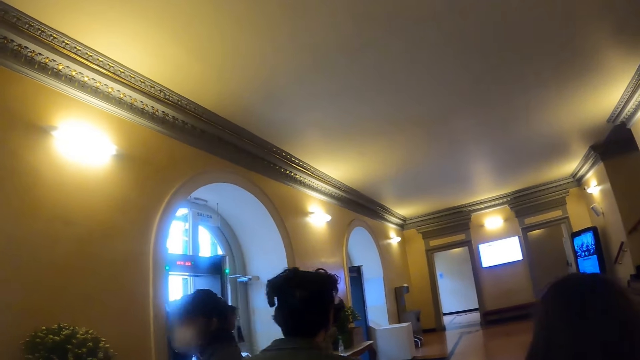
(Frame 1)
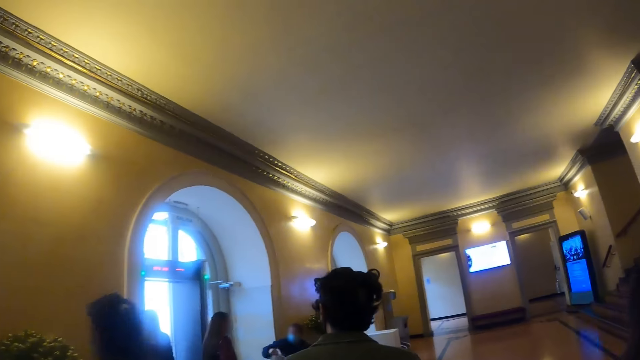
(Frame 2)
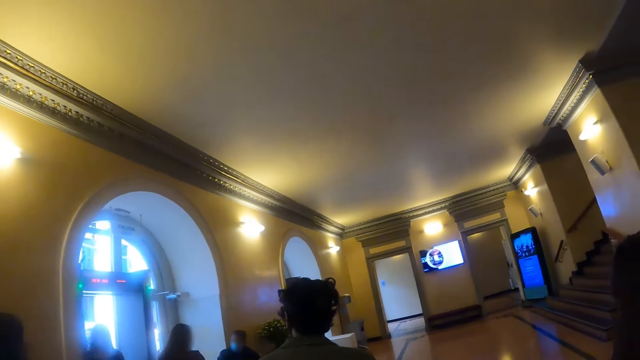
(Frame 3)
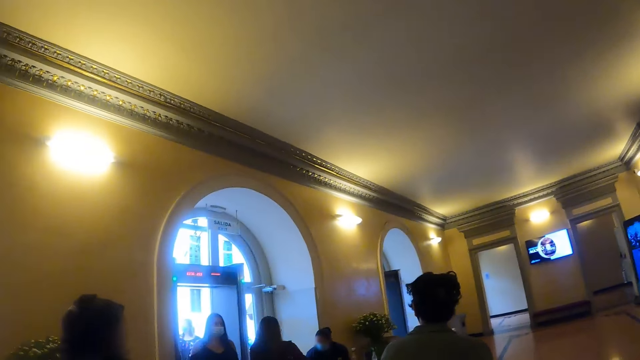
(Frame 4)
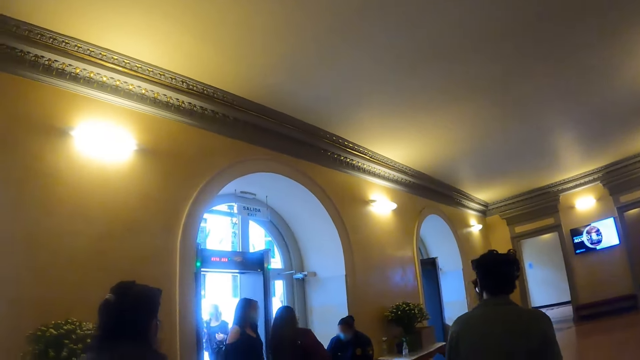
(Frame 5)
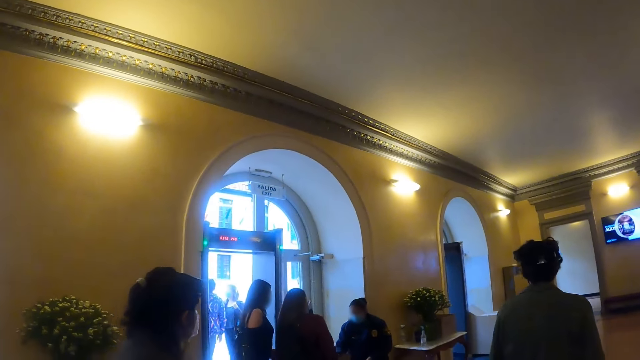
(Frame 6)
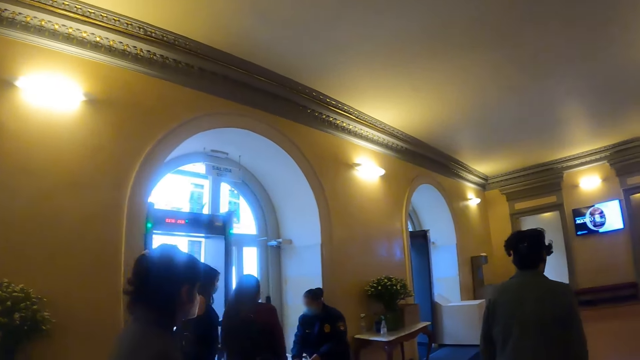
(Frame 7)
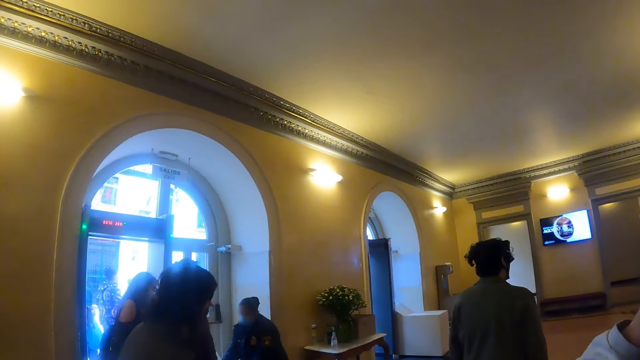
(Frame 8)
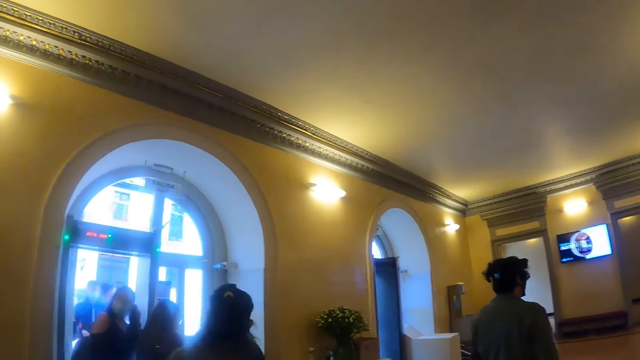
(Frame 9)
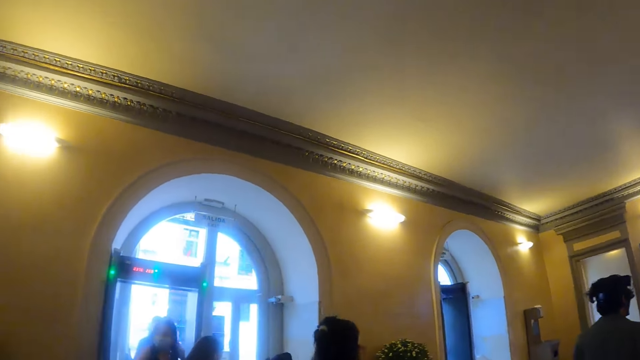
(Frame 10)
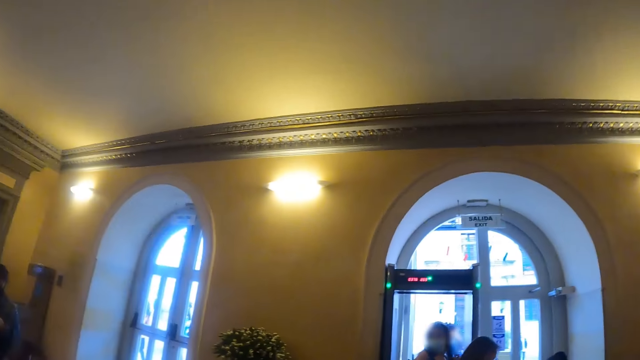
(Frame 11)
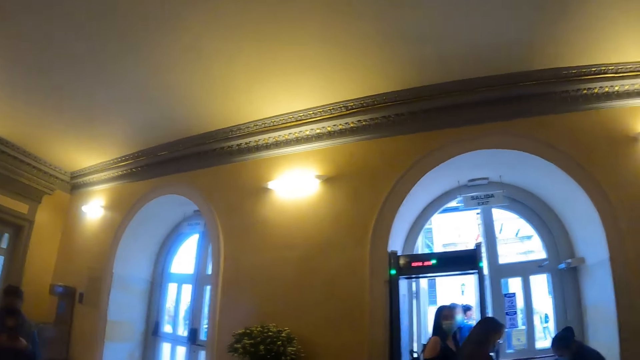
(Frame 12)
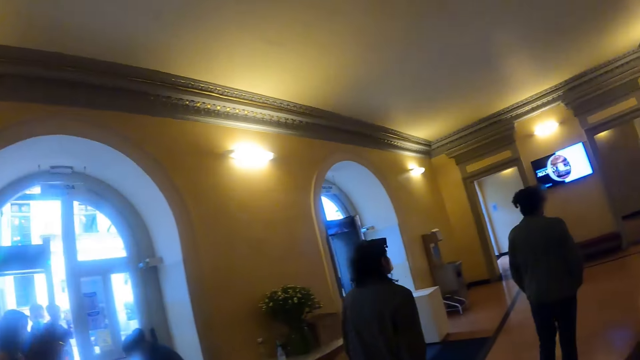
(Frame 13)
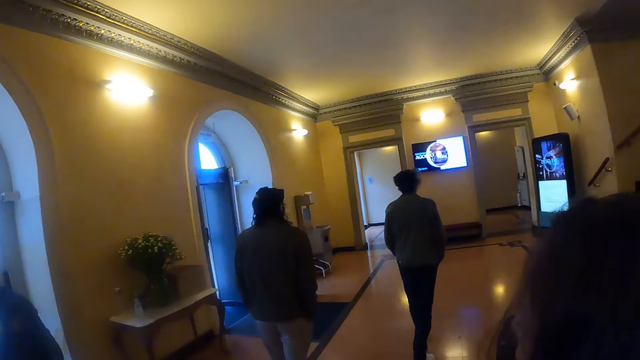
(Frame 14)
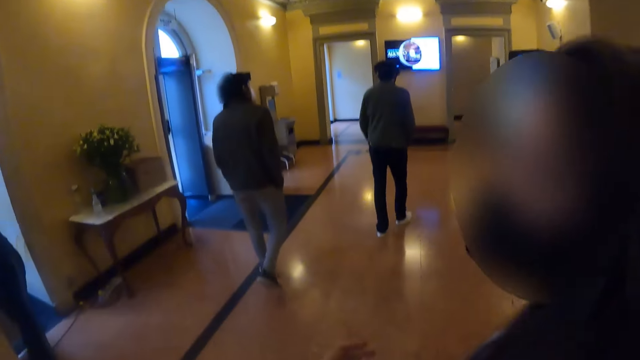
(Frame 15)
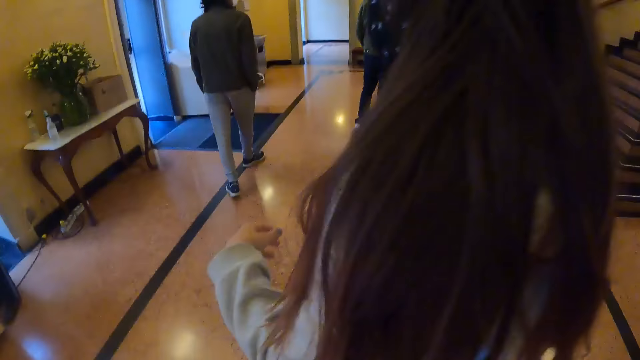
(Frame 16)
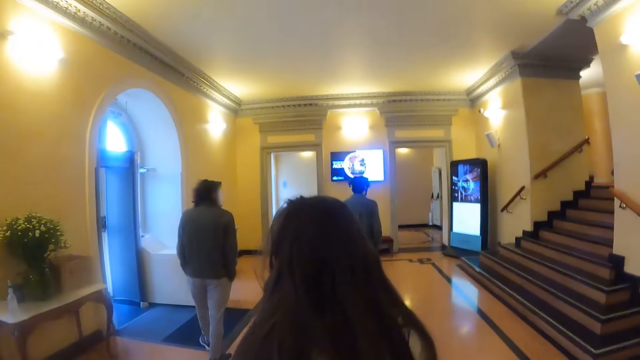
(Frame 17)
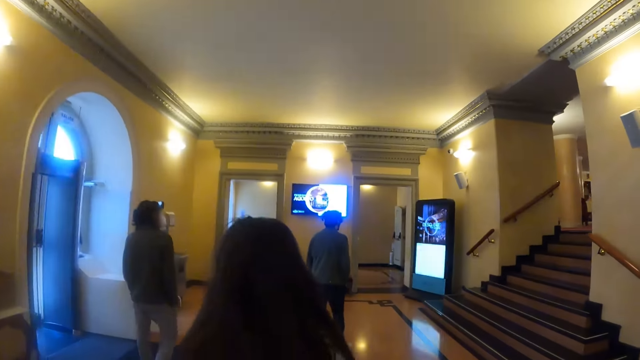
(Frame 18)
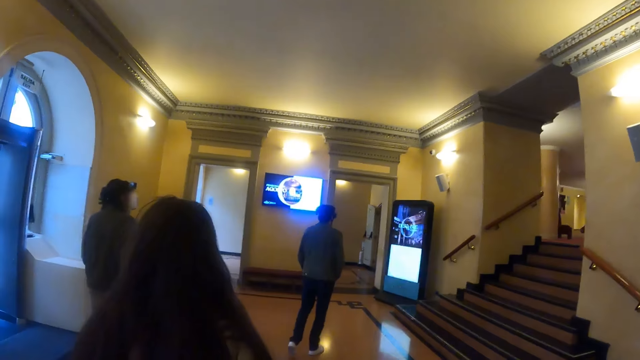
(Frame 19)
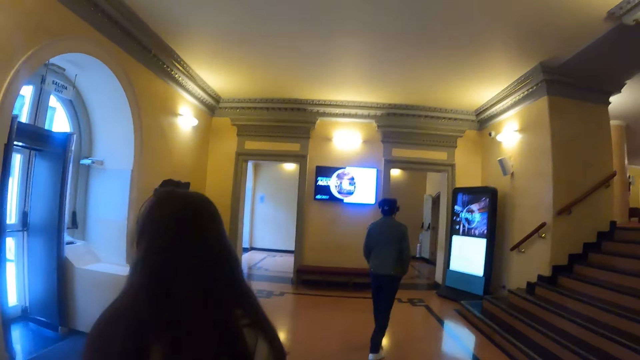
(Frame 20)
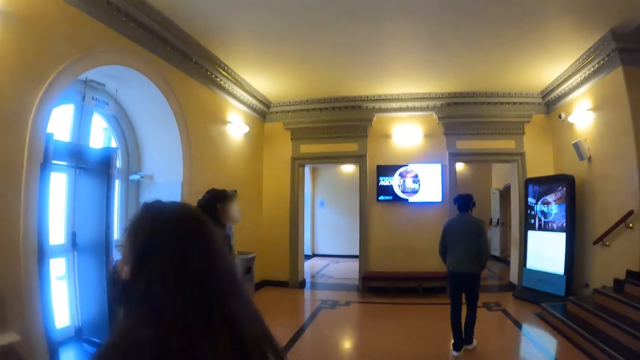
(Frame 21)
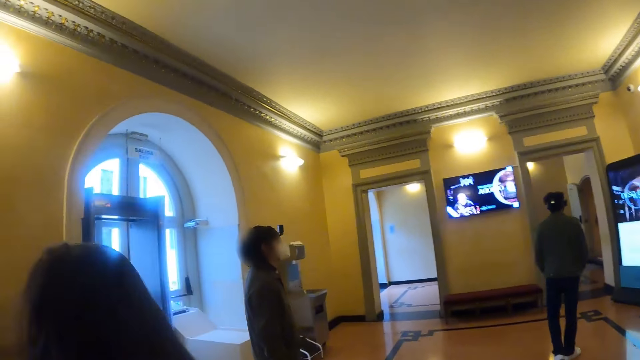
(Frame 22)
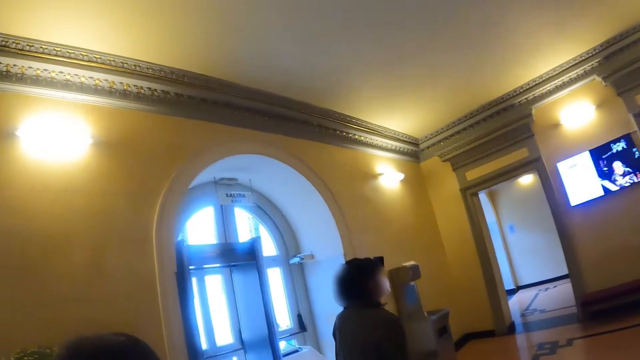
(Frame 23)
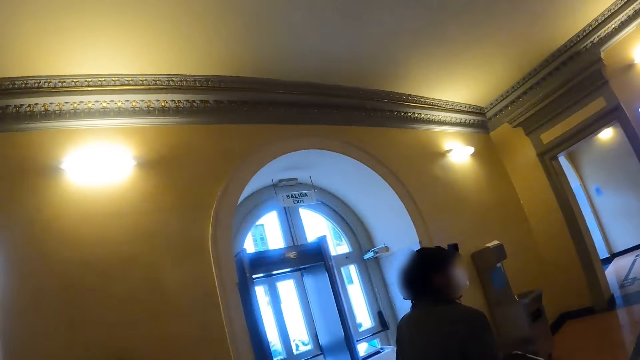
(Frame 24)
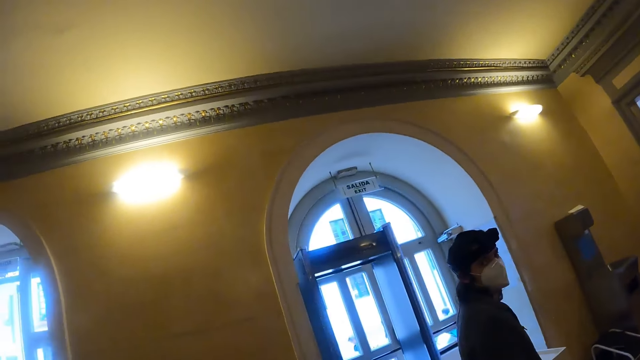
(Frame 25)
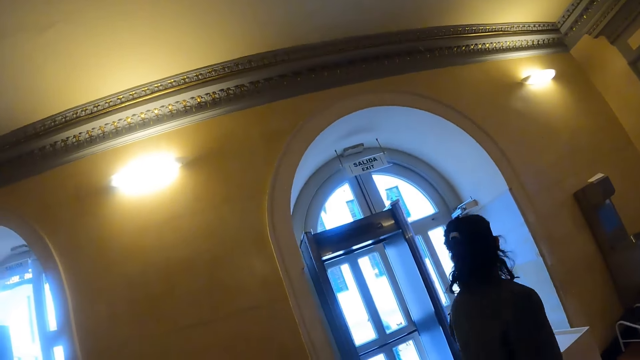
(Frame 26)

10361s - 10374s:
The camera wearer walks around the room. They look around.

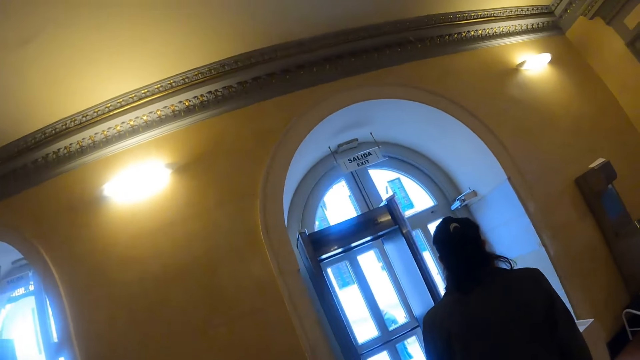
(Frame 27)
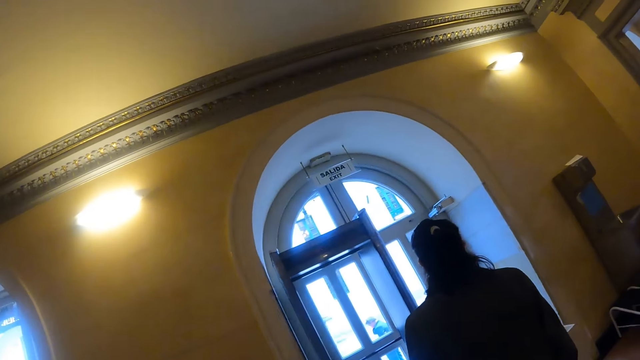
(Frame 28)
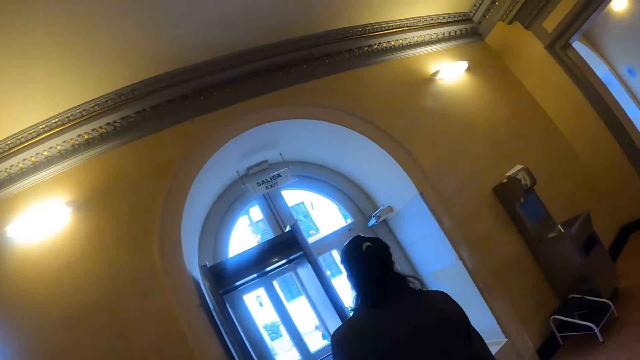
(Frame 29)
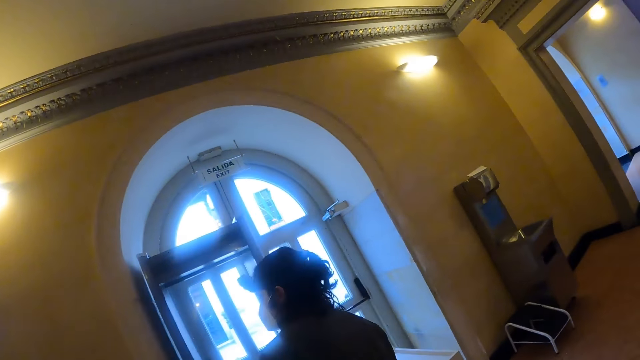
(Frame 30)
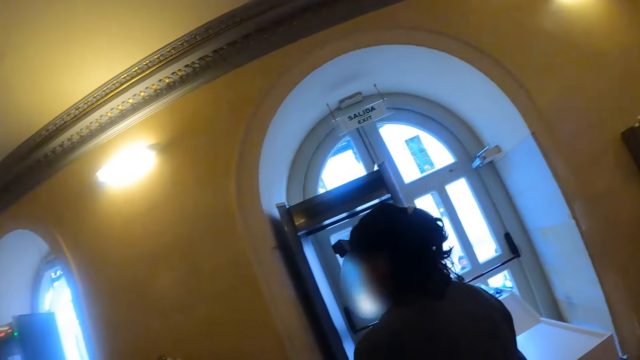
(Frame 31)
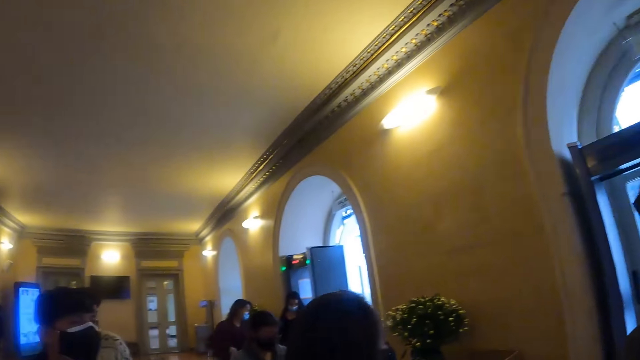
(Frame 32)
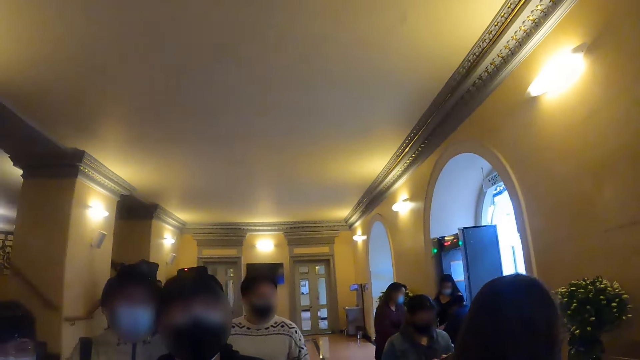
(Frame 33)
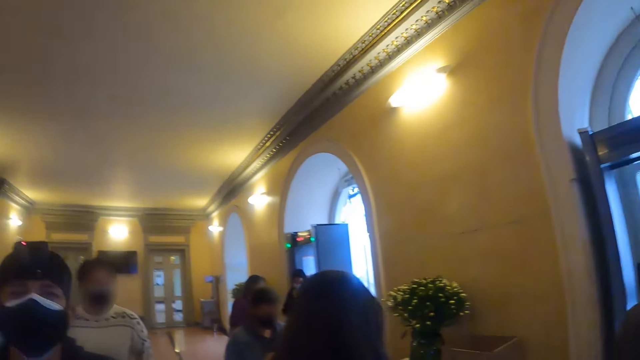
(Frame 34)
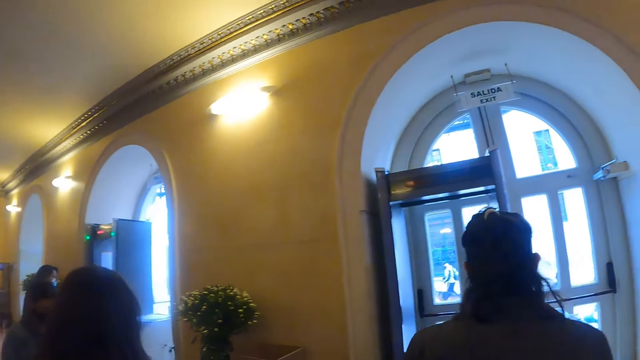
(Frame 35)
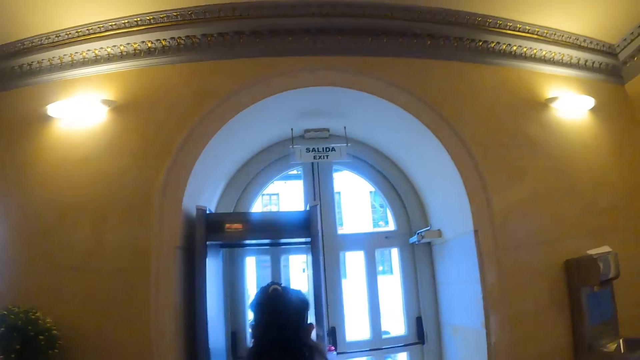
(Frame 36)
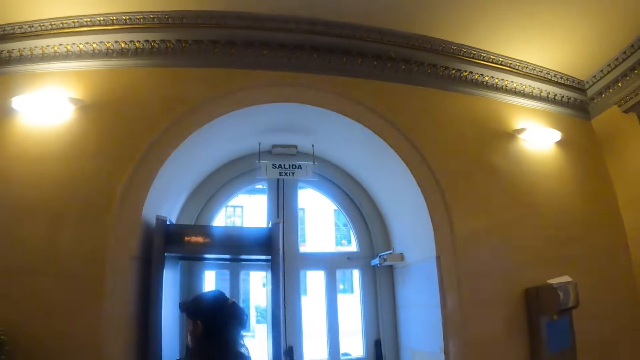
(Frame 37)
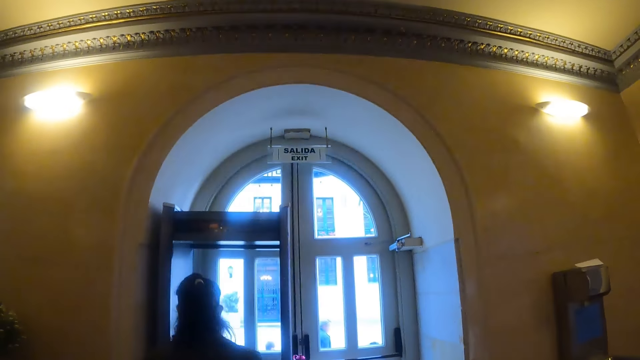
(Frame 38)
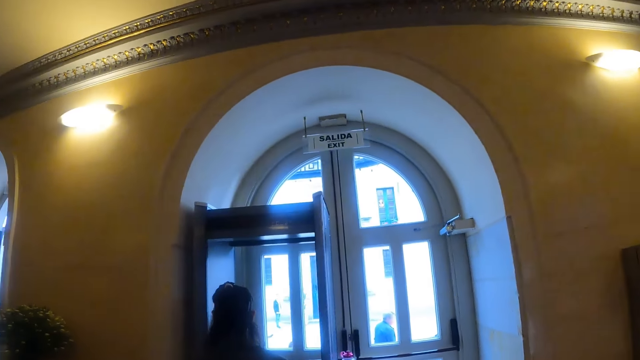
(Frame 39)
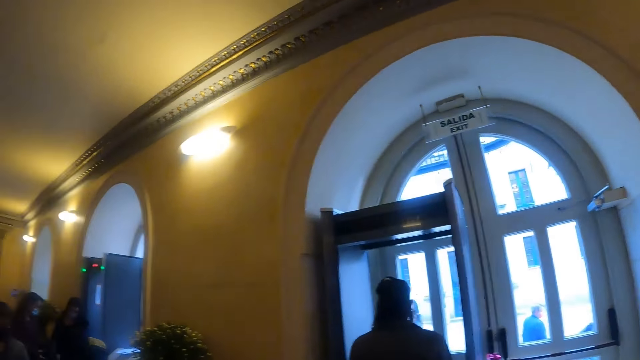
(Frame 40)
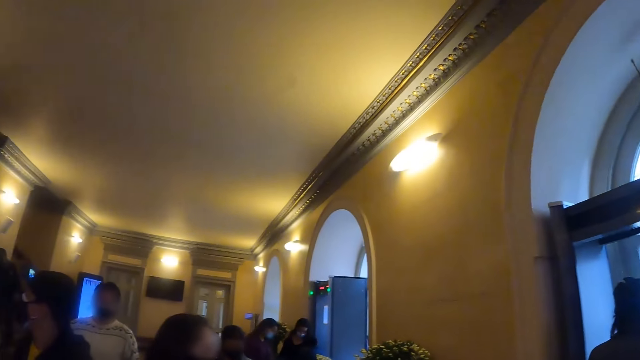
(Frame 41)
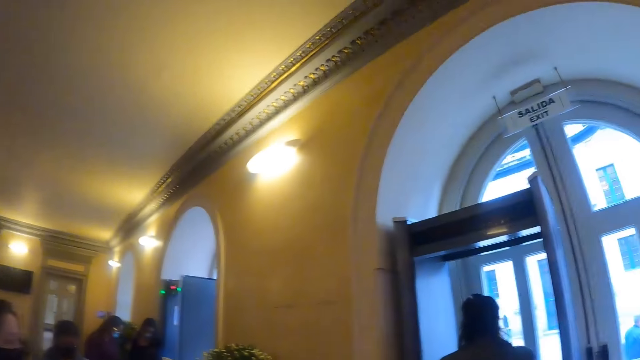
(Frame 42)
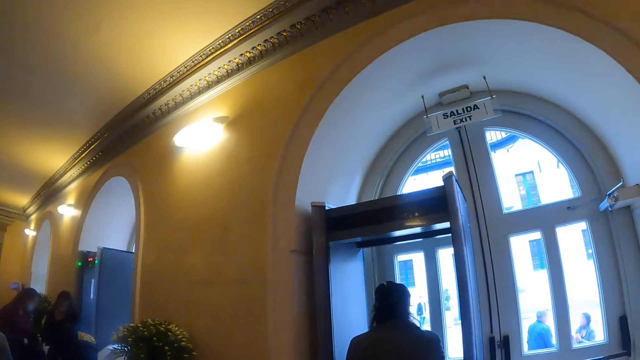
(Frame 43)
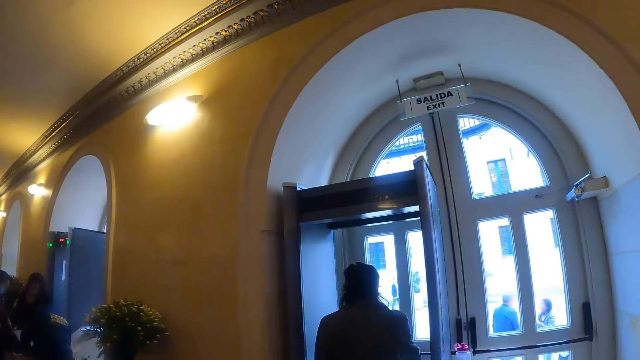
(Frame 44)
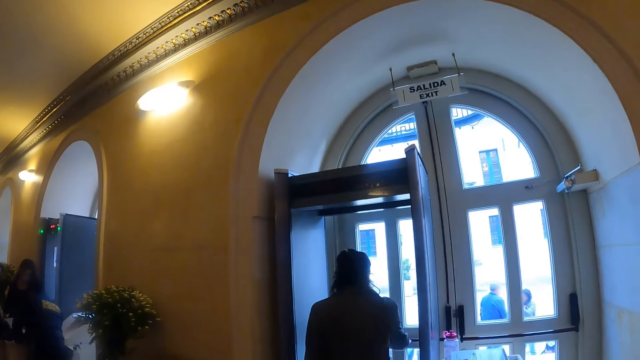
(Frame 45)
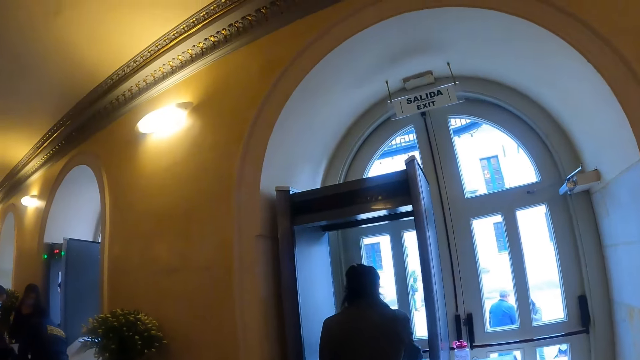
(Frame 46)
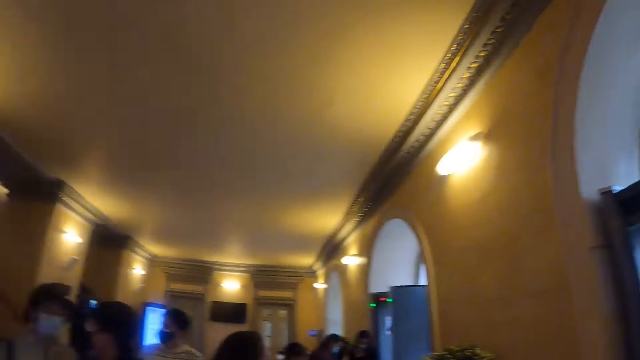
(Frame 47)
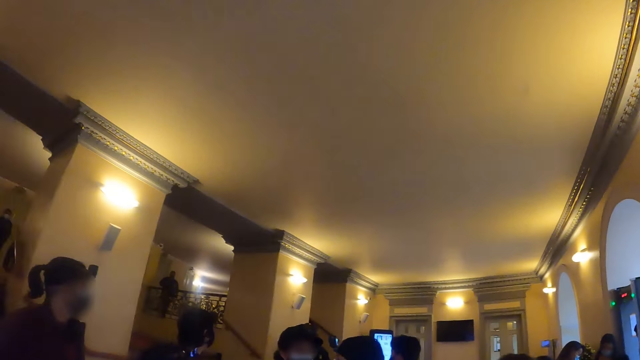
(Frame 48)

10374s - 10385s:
The camera wearer looks around the room.
